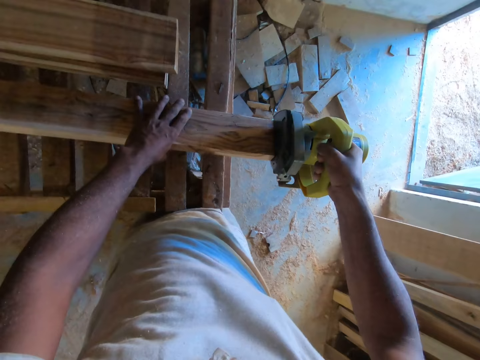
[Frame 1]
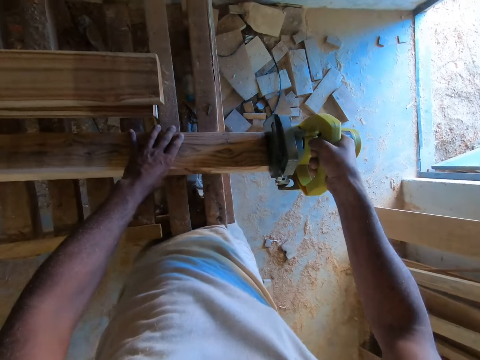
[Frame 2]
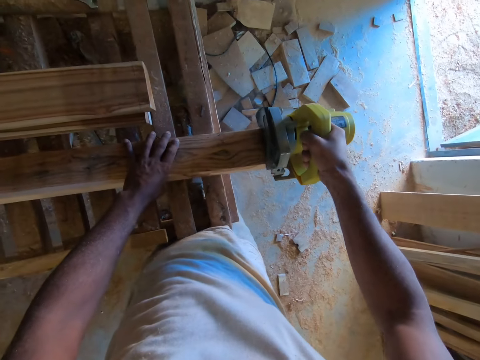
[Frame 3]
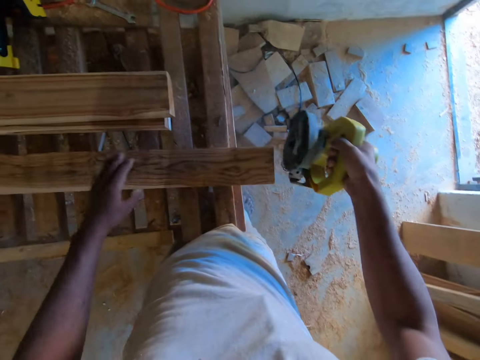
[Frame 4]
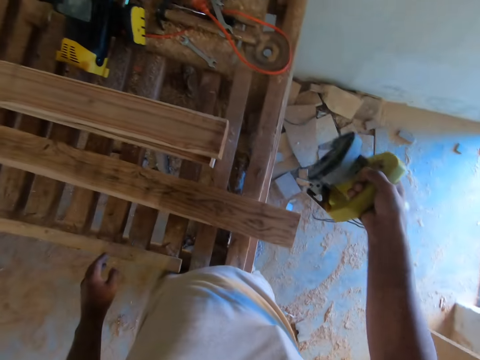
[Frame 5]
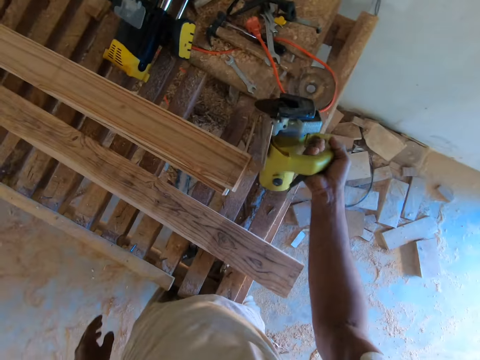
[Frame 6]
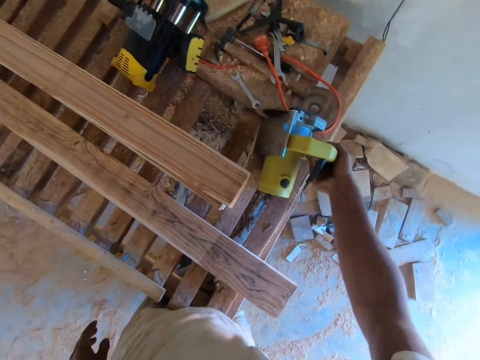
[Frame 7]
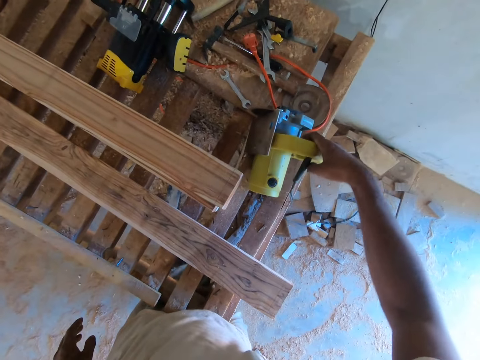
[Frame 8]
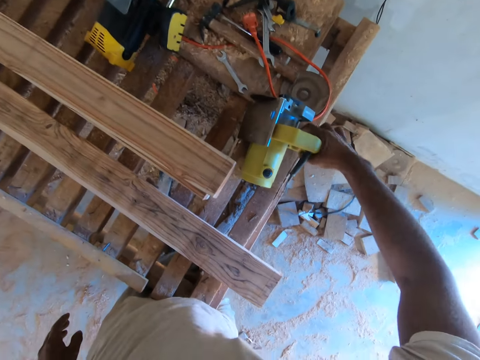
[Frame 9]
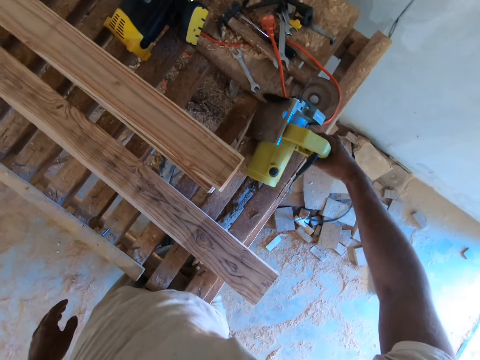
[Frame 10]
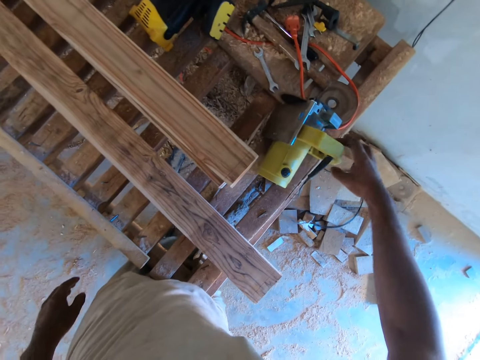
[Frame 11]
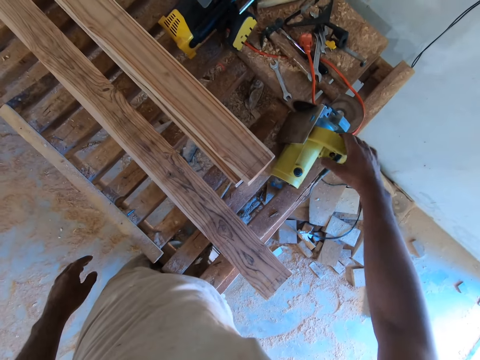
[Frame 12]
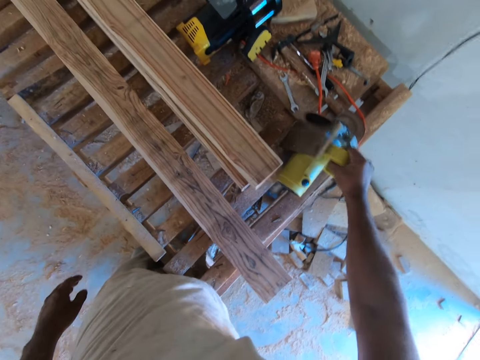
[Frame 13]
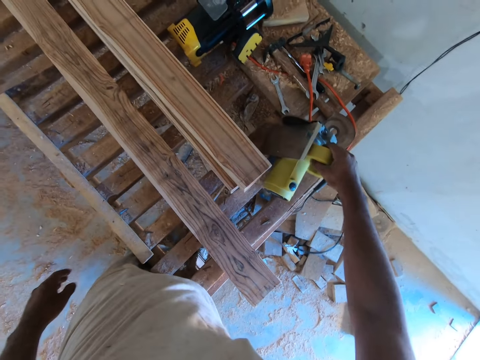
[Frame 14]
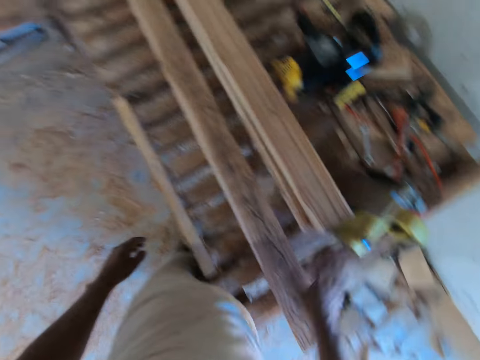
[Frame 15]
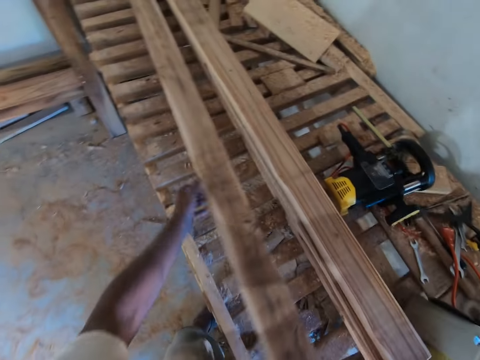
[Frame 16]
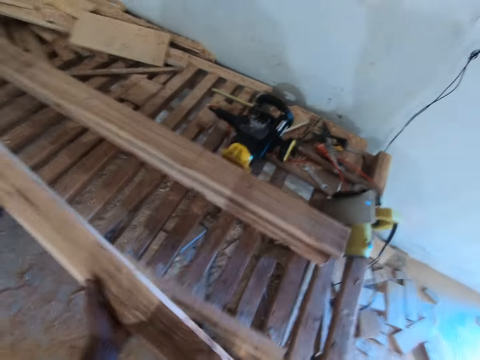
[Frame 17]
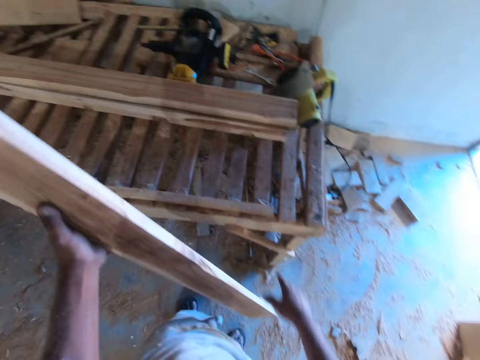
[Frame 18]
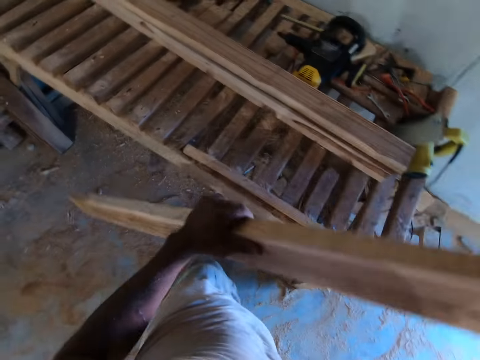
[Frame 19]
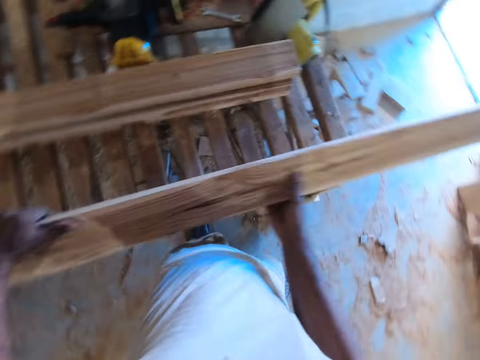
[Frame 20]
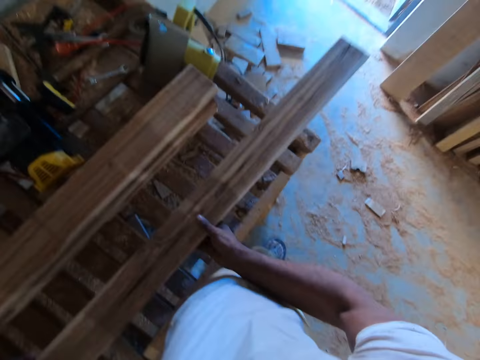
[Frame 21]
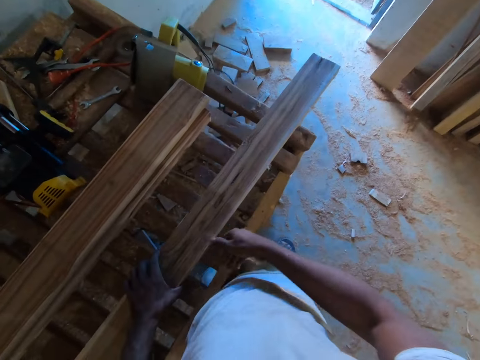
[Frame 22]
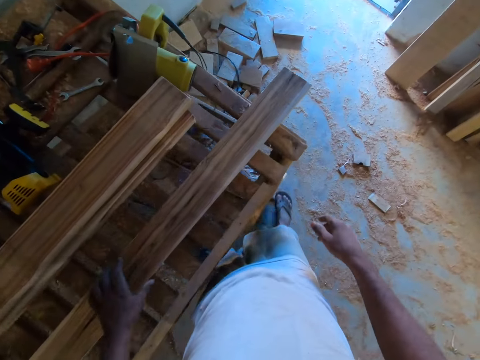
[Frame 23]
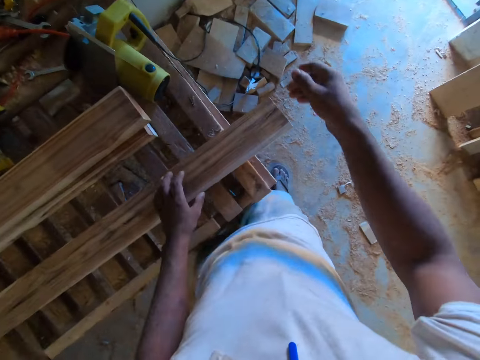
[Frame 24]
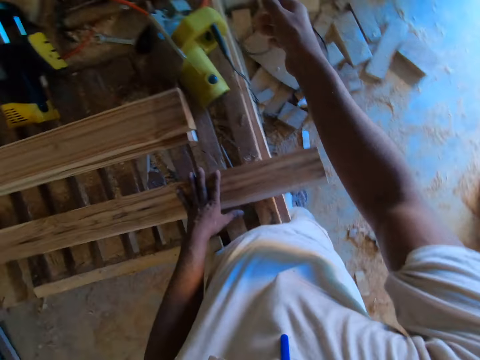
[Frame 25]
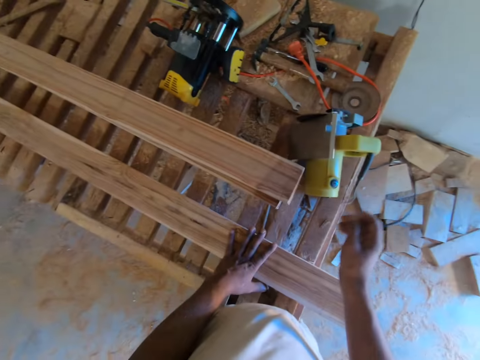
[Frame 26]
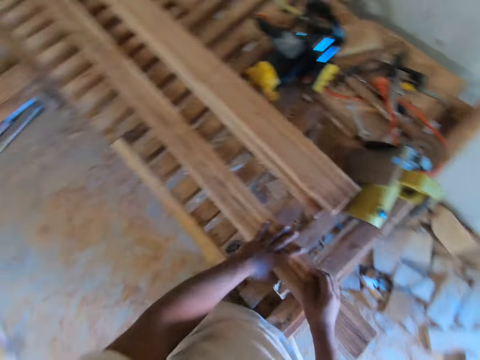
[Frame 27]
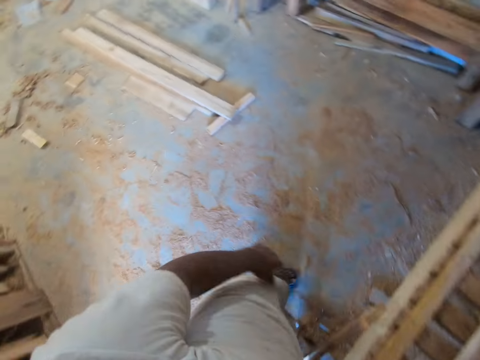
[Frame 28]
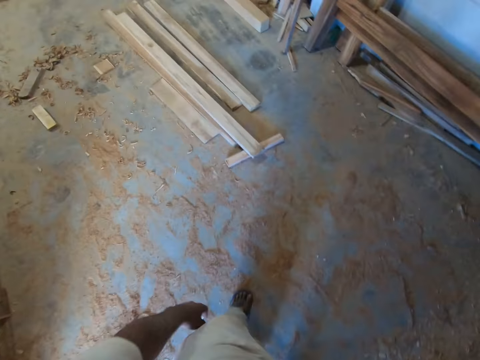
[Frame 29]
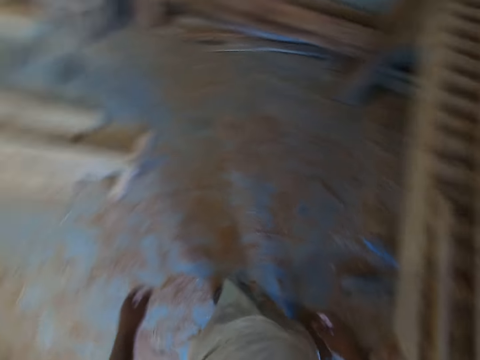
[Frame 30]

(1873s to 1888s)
The camera wearer drops the cutting machine on the table with his right hand. He sets the cutting machine on the table with his right hand. He picks the plank from the table with both hands. He turns the plank with both hands. He drops the plank on the table with both hands. He places his left hand on the plank.

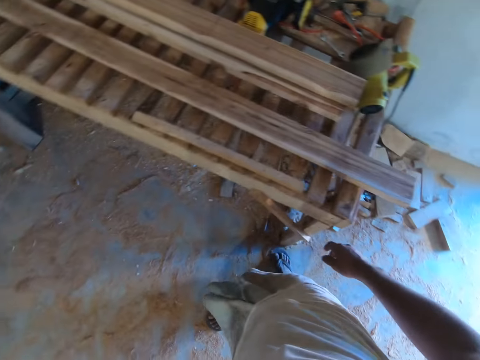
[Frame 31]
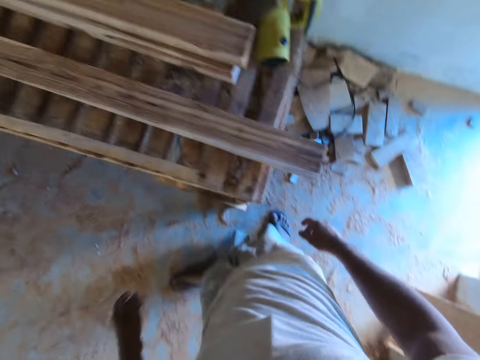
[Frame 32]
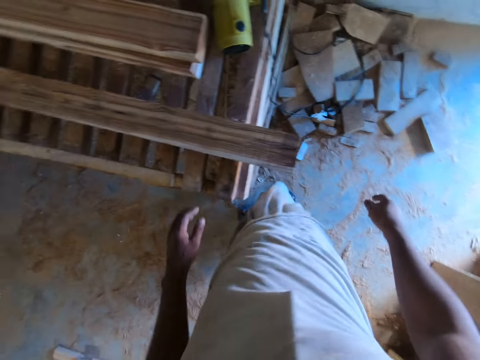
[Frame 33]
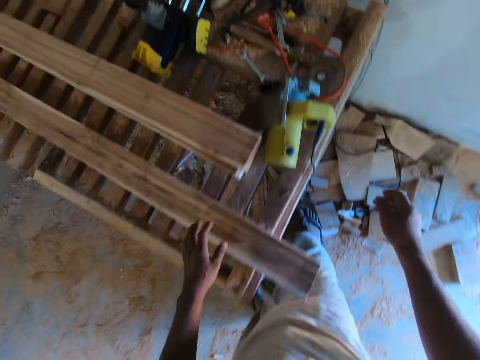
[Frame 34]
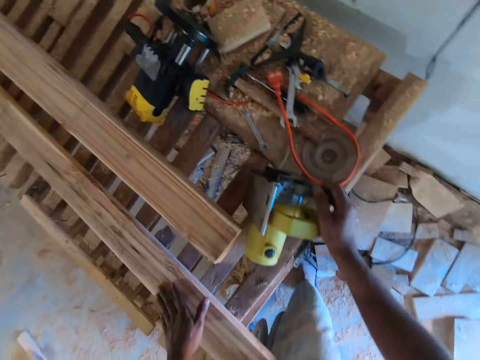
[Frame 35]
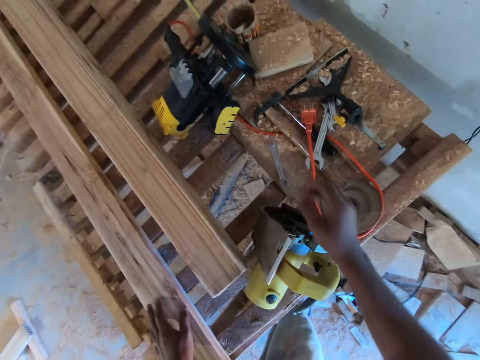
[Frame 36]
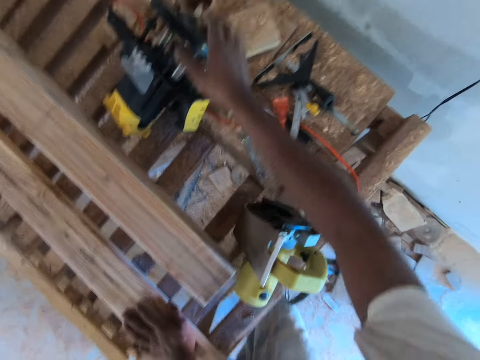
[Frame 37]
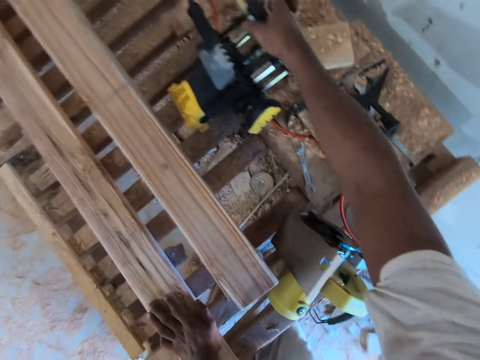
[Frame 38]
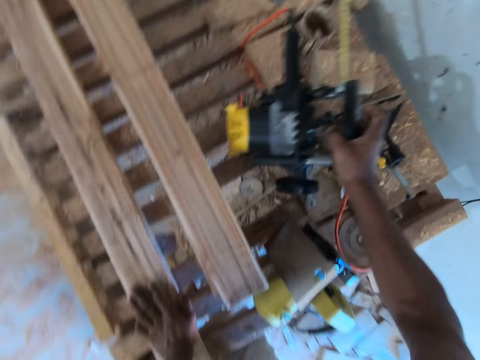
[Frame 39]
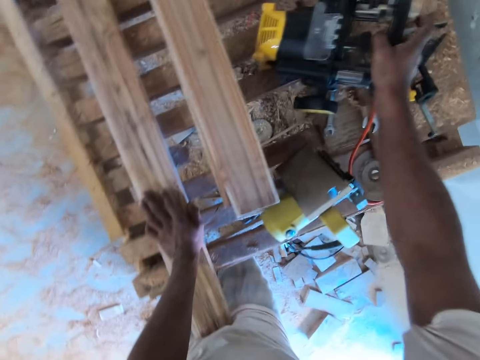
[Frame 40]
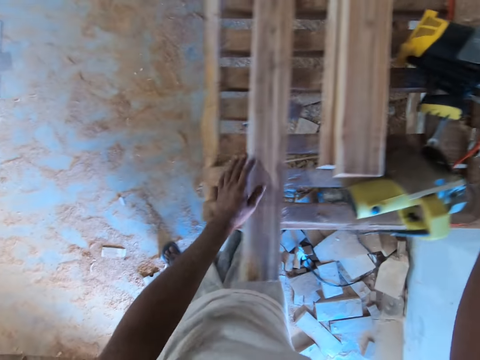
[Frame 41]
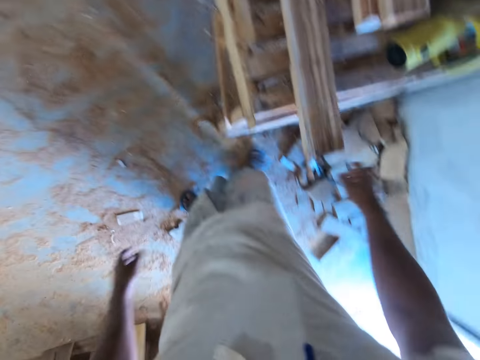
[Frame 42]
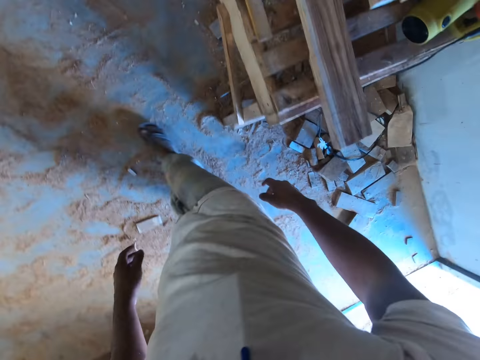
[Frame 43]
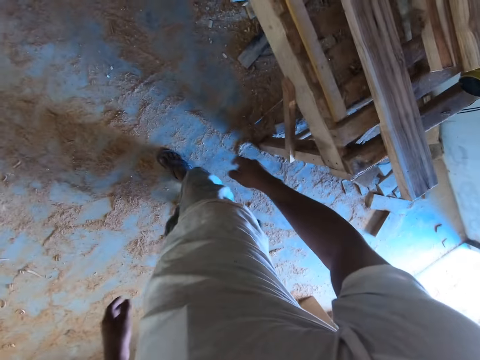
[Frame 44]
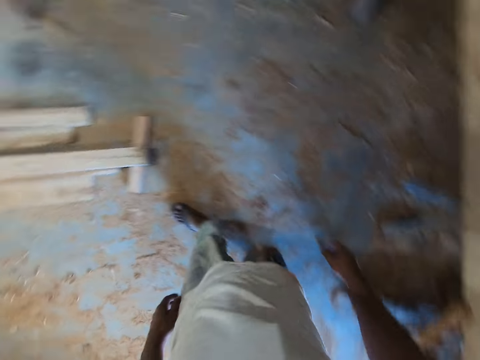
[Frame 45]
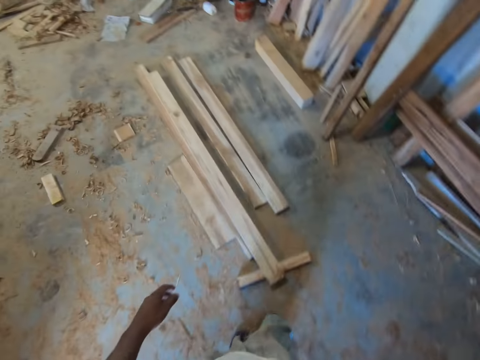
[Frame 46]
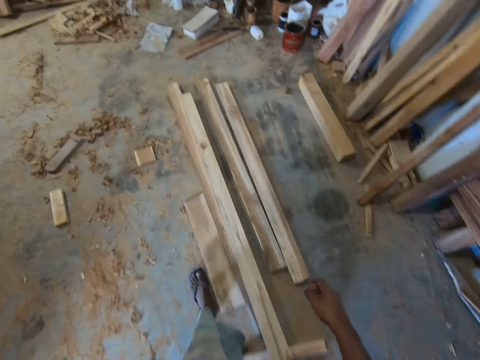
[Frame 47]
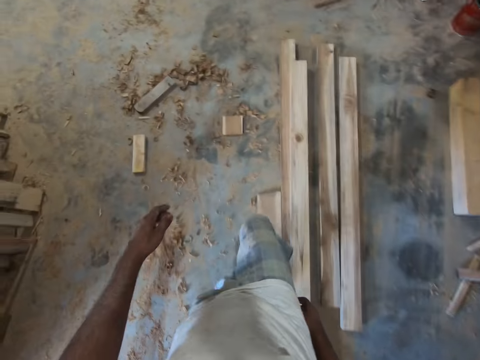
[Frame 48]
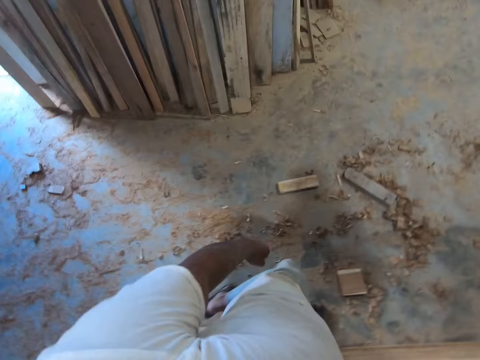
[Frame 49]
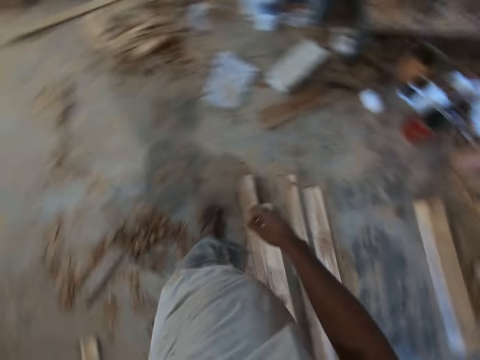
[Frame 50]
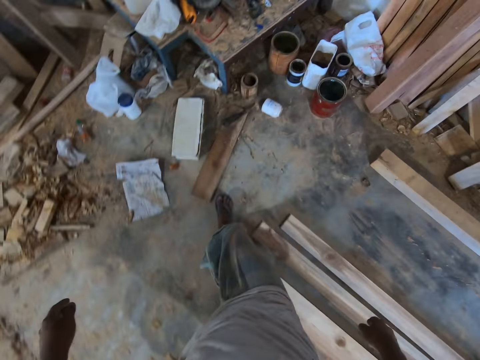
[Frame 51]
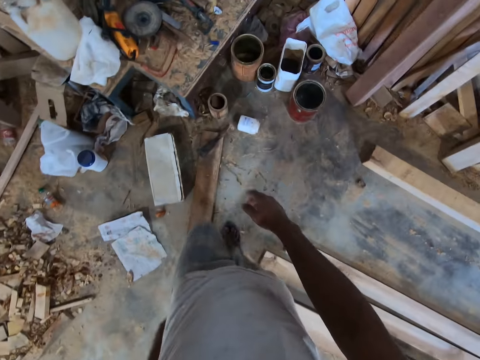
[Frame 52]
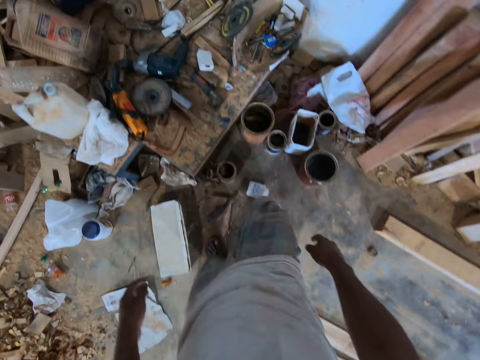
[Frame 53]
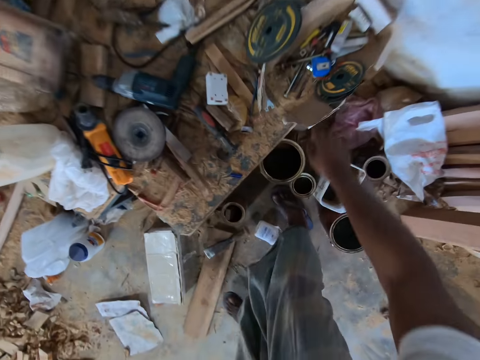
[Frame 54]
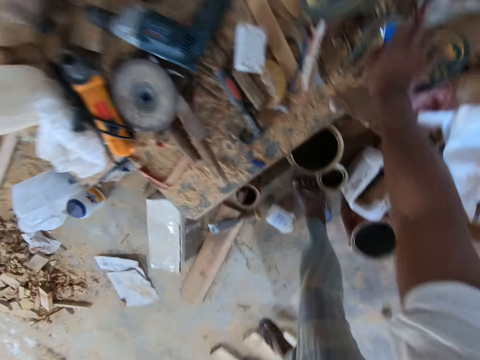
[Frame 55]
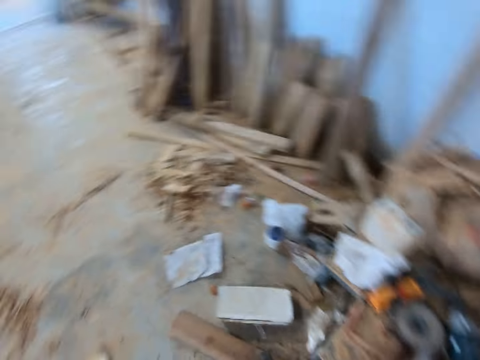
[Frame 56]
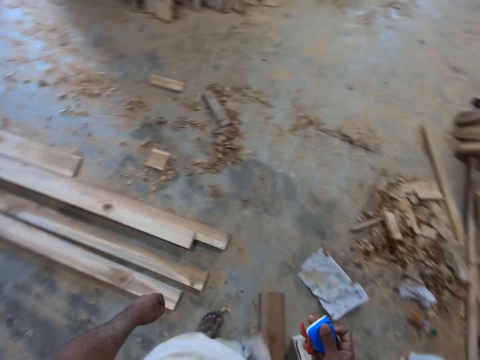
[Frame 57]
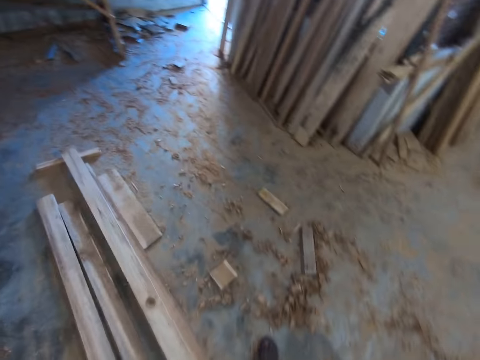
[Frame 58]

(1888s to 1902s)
The camera wearer places his left hand on the plank. He touches the cutting machine with his right hand. He moves the cutting machine on the table with his right hand. He puts the cutting machine on the table. He walks around. He picks the measuring tape from the table with his right hand.
